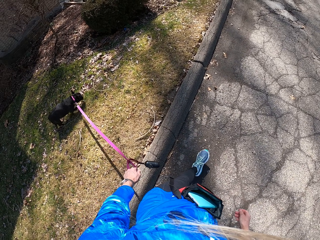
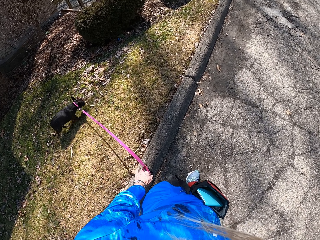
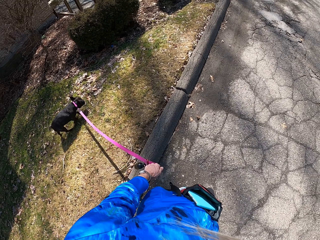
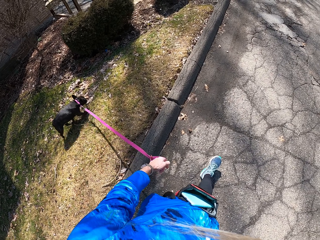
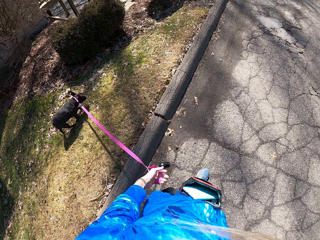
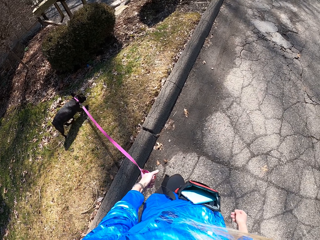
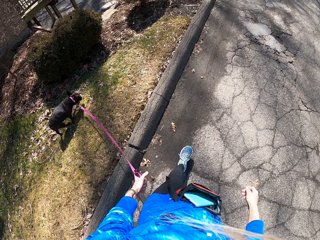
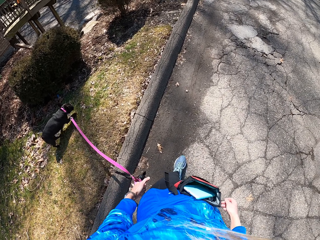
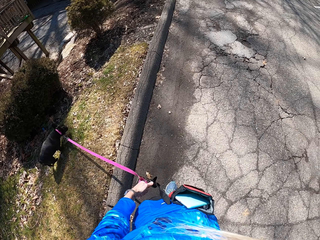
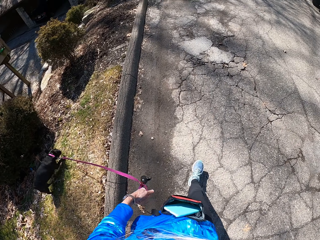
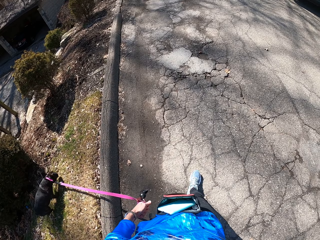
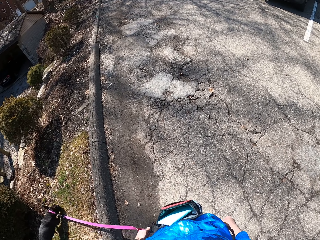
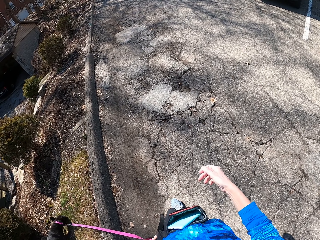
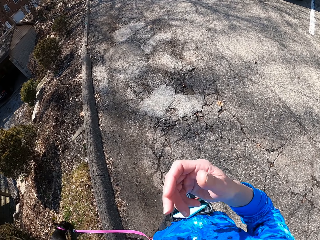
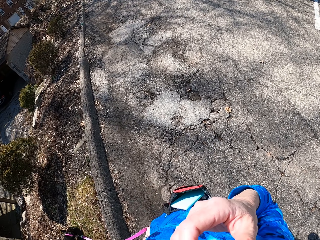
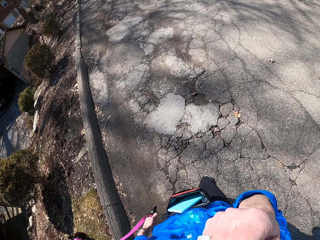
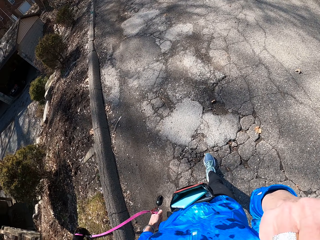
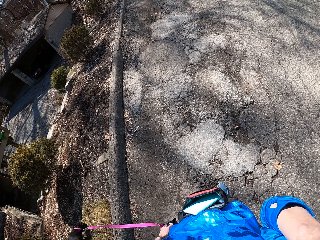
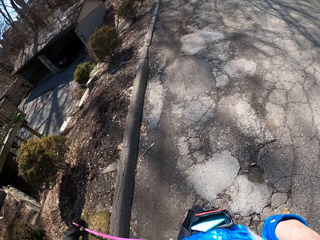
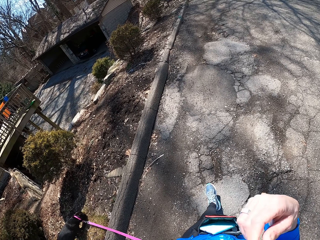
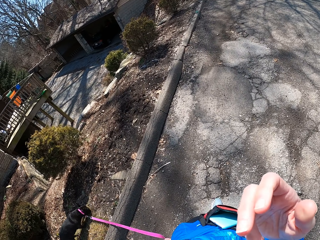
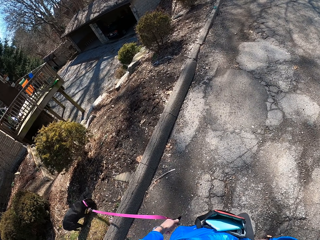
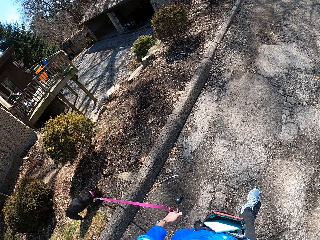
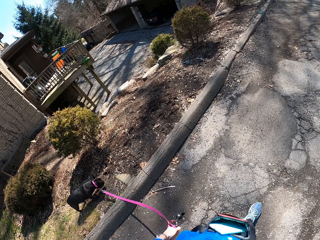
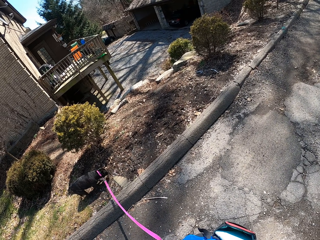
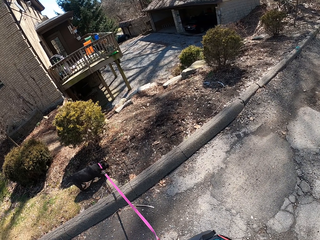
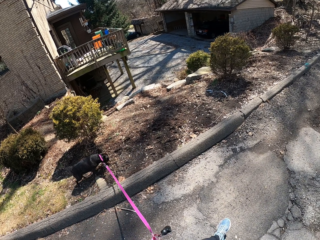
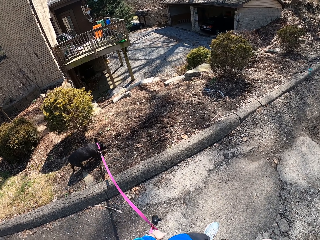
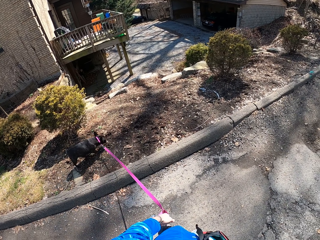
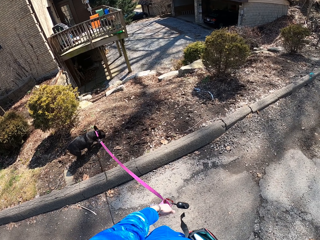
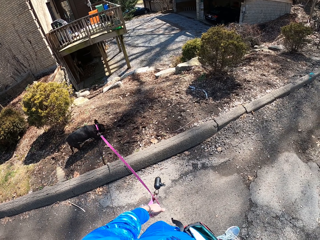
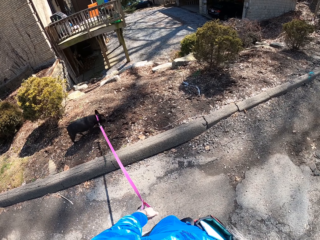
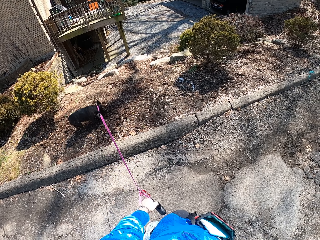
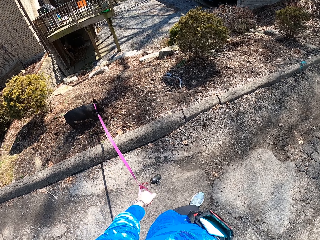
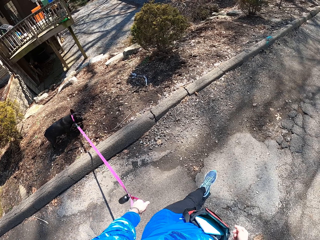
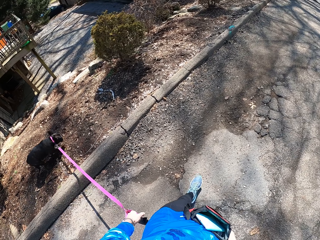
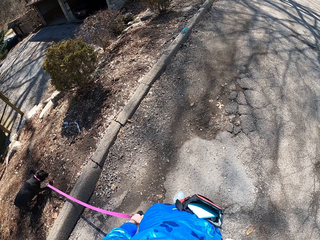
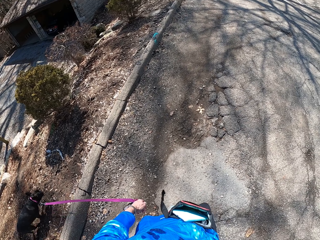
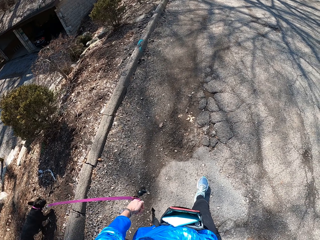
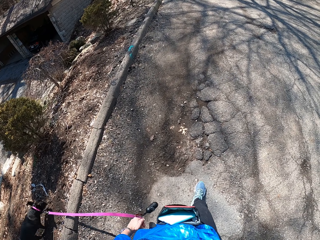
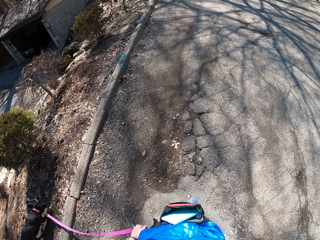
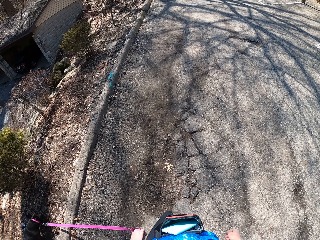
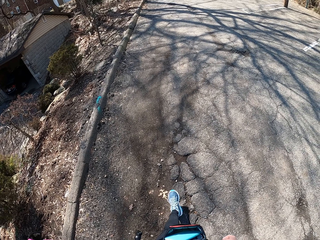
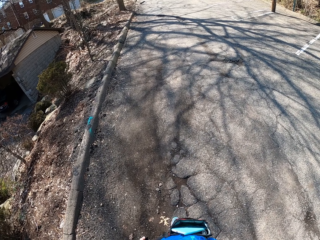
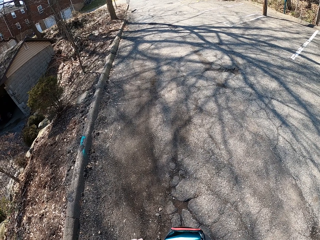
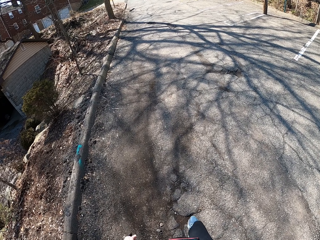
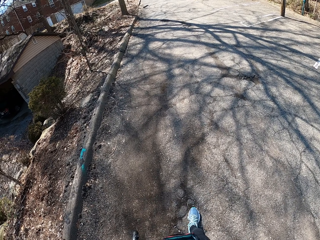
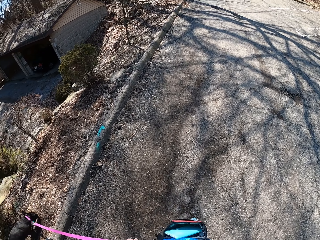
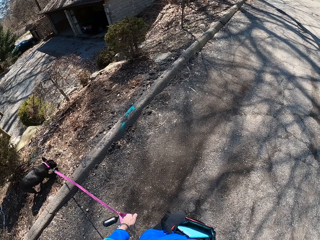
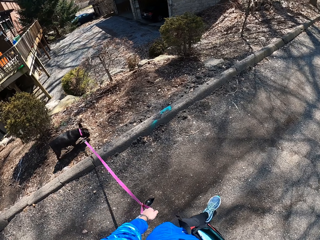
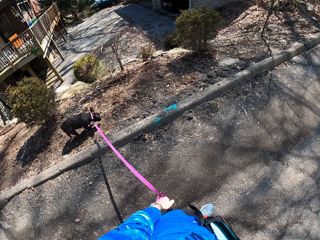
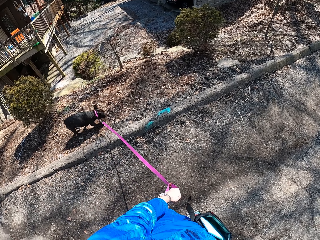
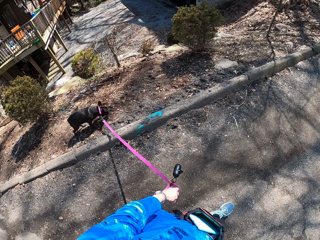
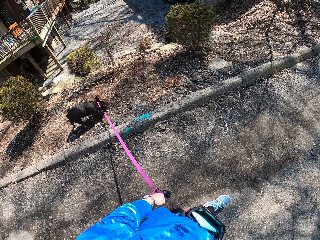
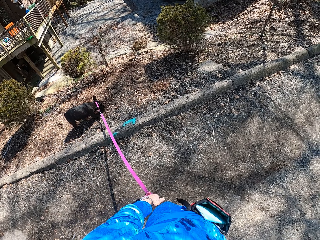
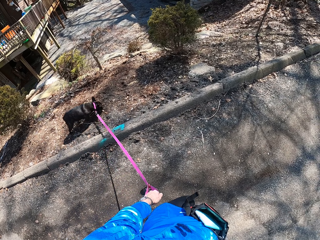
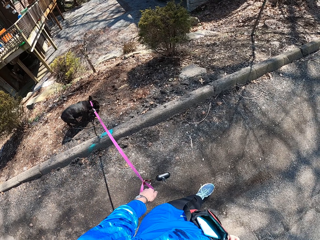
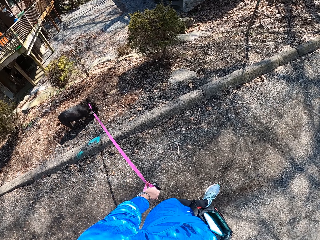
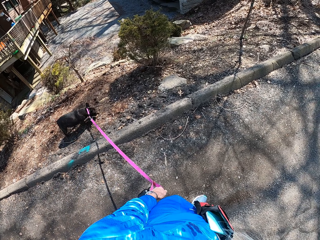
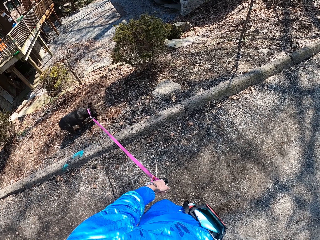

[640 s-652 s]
The camera wearer adjusts the dog leash. They walk along the road. They adjust the camera. They touch something. They walk along the road.

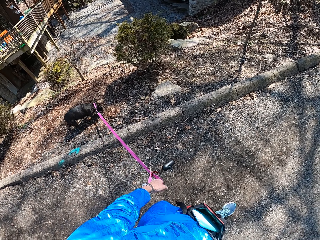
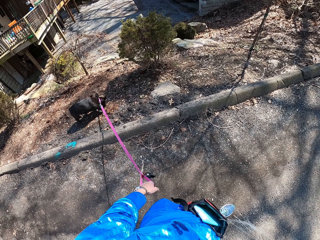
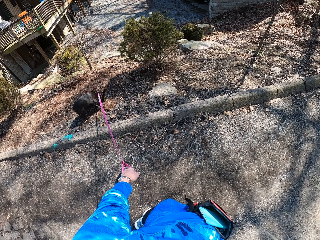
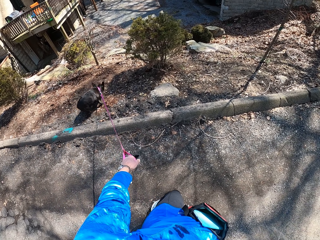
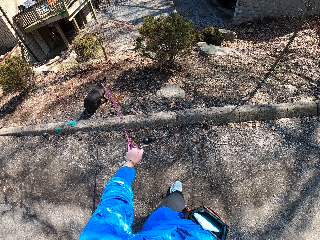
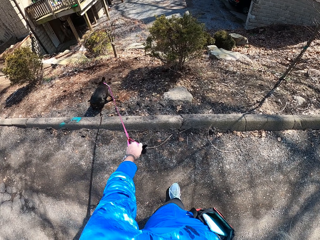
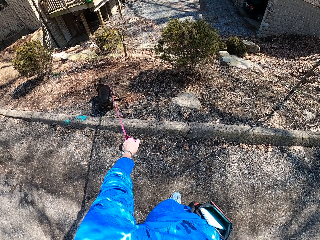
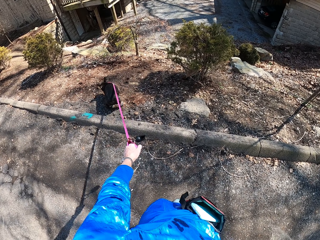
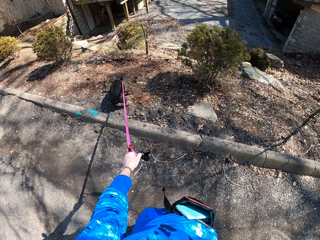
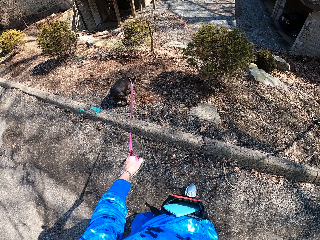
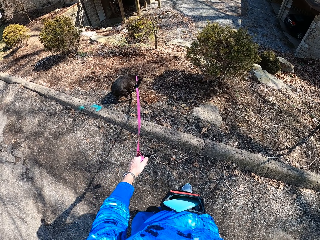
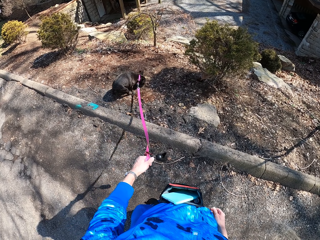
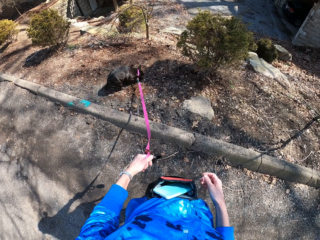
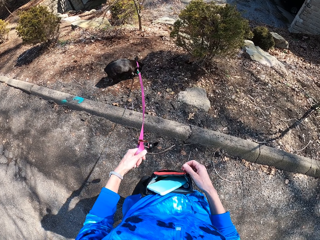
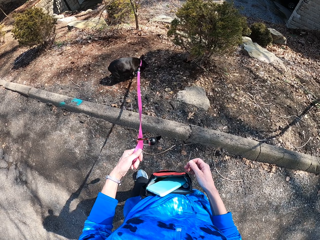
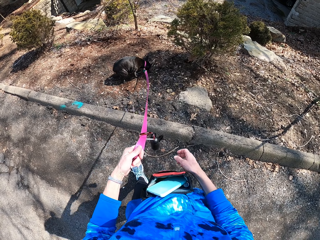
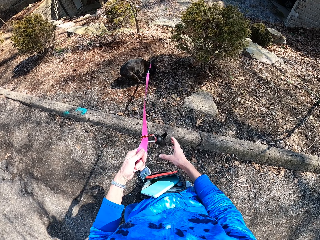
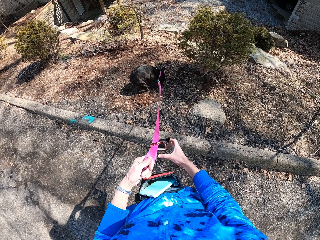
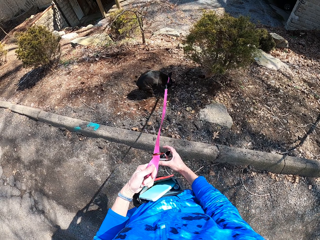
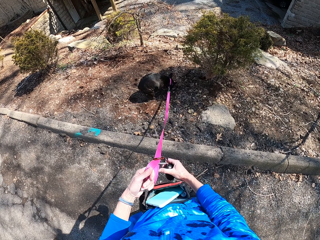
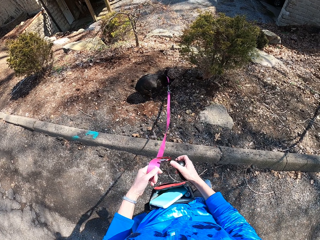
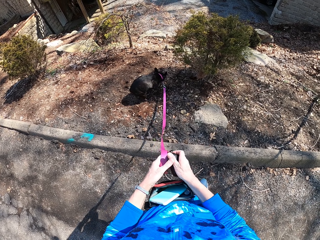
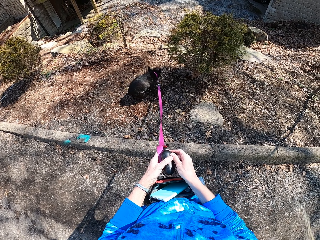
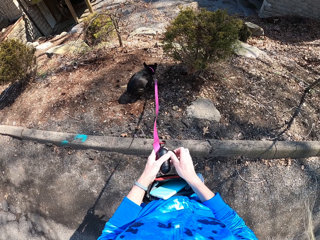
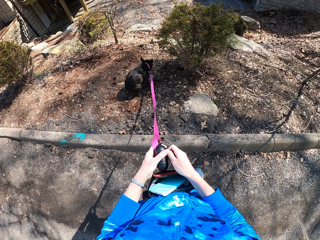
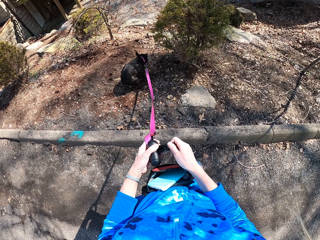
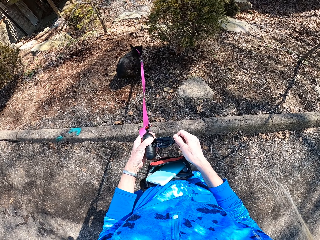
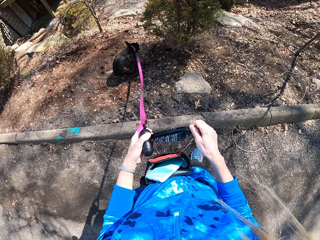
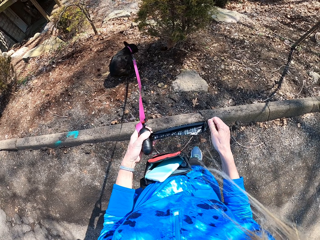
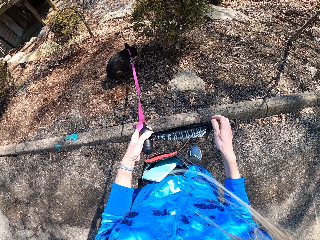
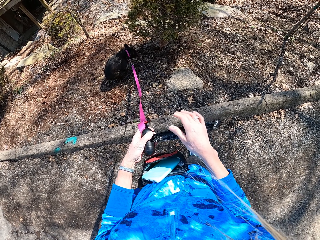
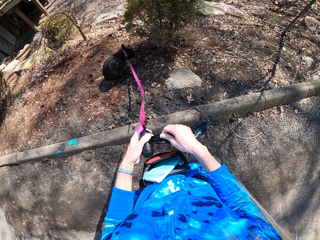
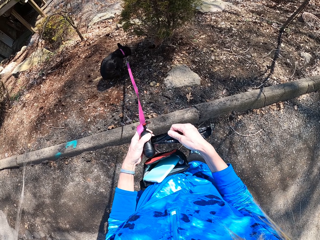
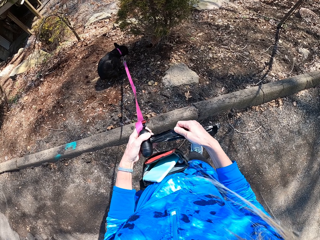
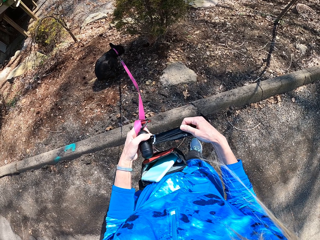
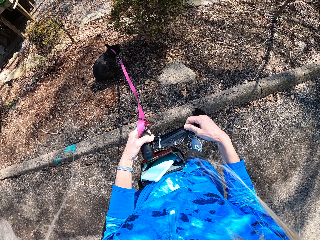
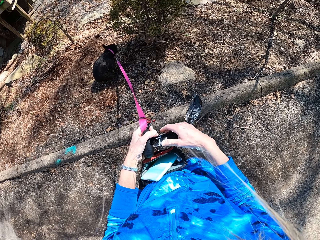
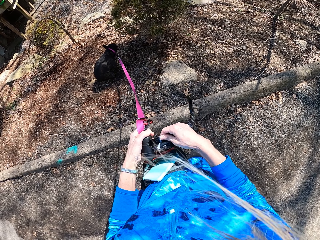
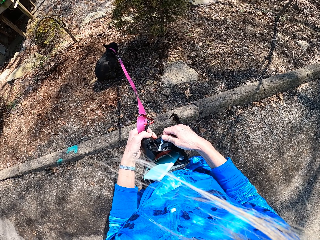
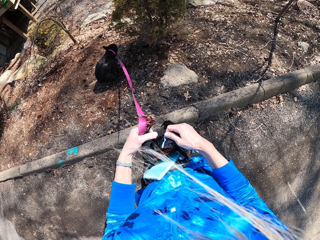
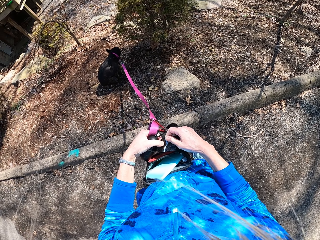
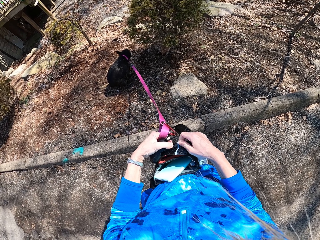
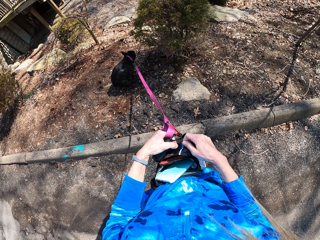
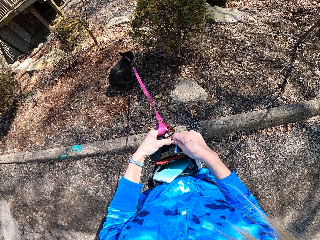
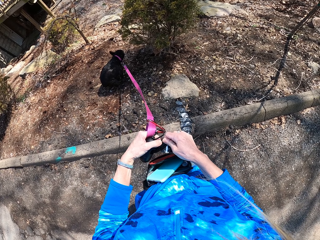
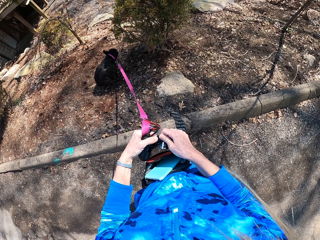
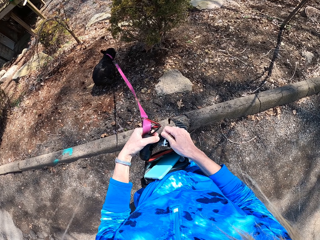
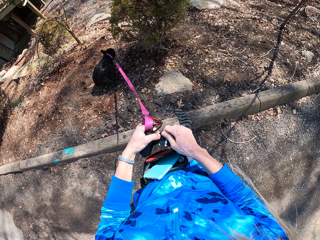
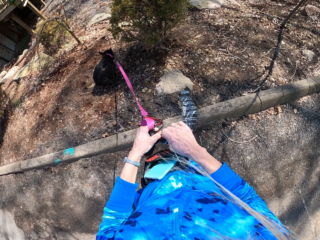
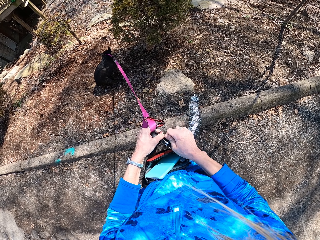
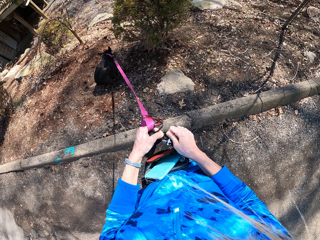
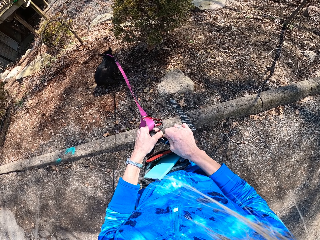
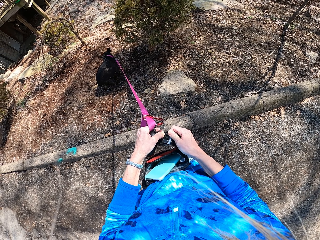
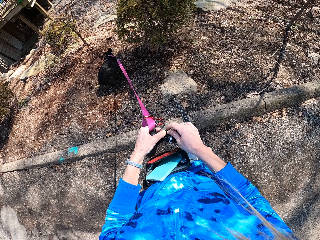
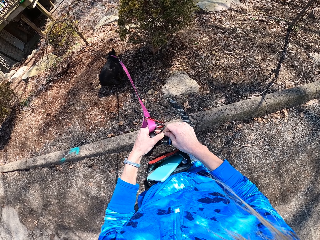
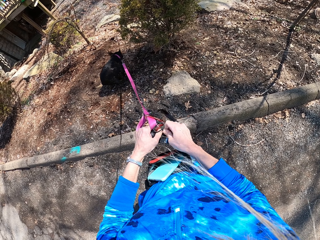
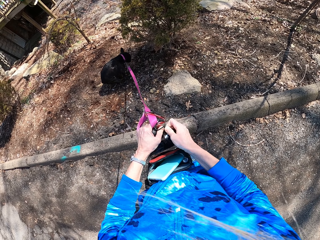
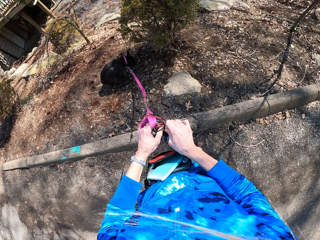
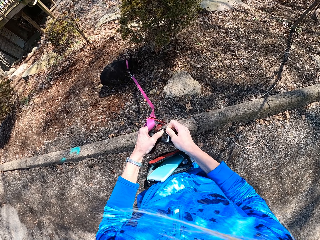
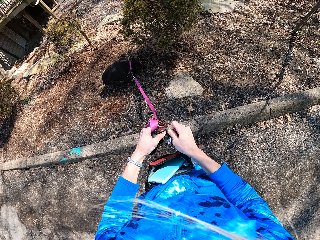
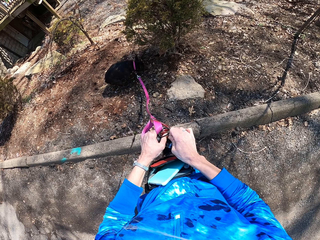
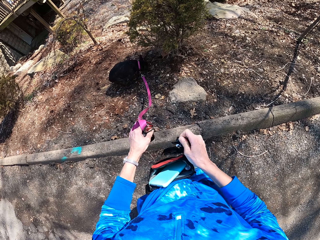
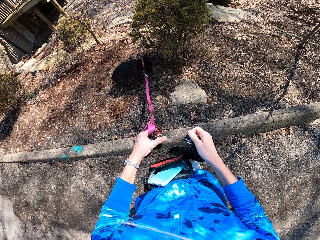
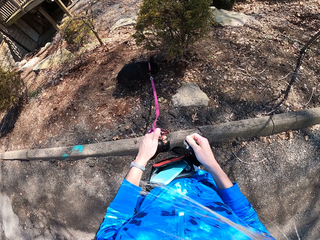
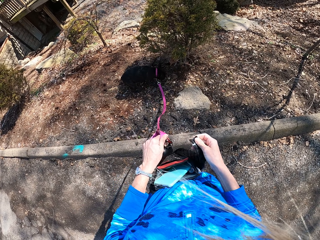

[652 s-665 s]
The camera wearer rolls out a nylon bag. They cut the nylon bag.
